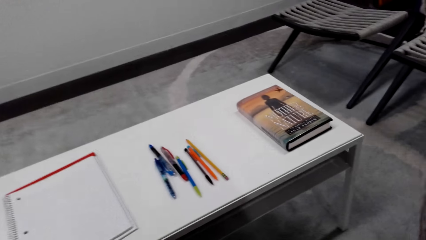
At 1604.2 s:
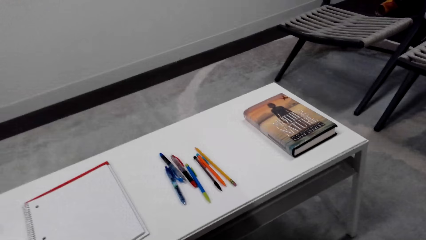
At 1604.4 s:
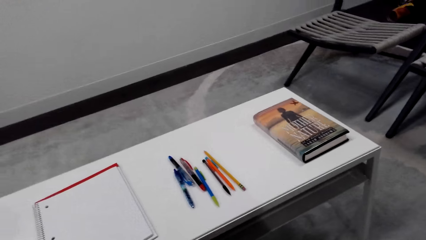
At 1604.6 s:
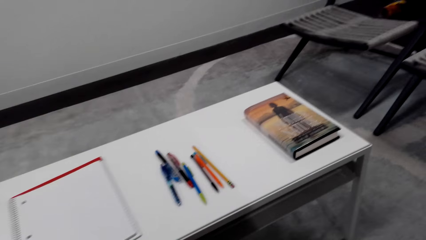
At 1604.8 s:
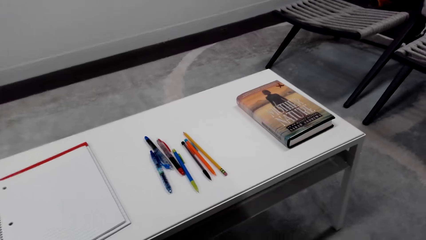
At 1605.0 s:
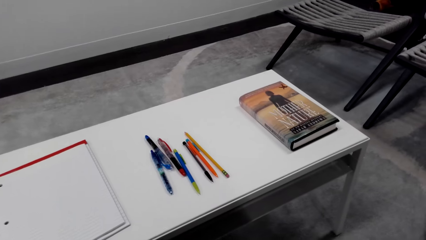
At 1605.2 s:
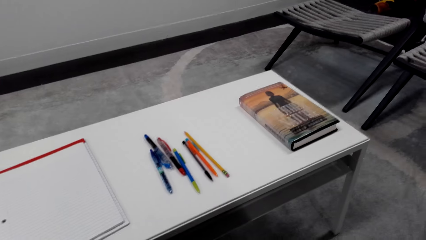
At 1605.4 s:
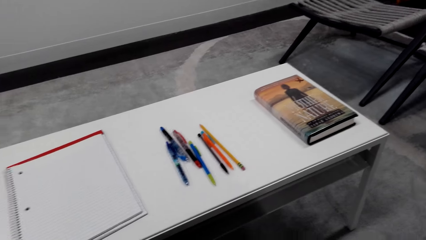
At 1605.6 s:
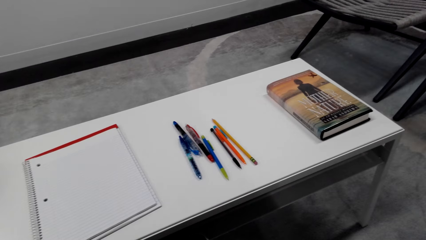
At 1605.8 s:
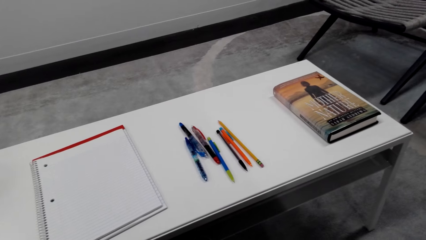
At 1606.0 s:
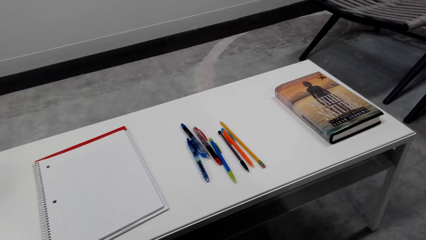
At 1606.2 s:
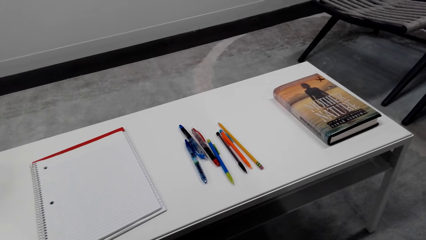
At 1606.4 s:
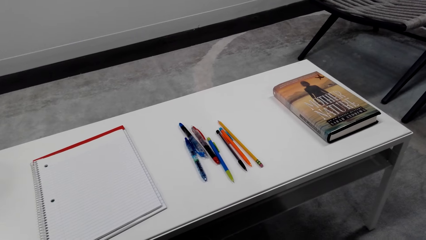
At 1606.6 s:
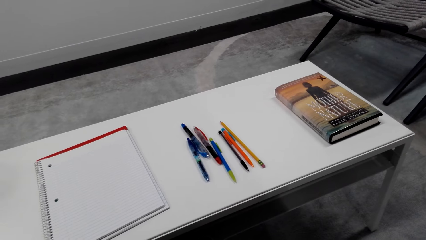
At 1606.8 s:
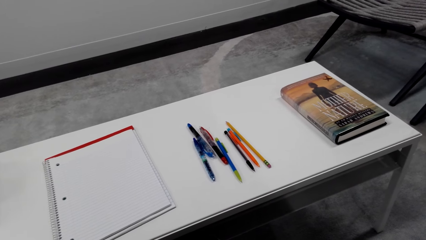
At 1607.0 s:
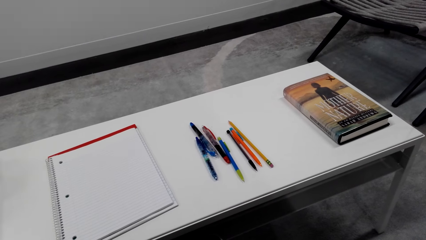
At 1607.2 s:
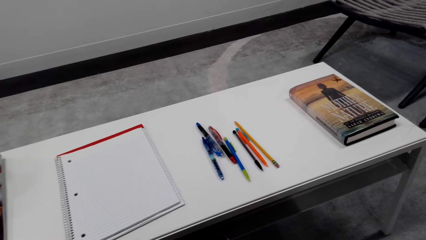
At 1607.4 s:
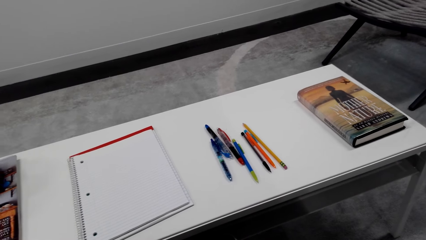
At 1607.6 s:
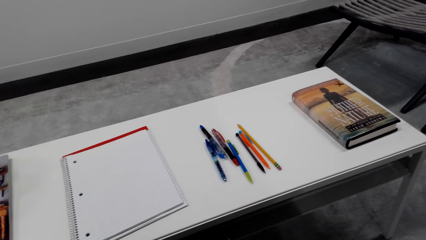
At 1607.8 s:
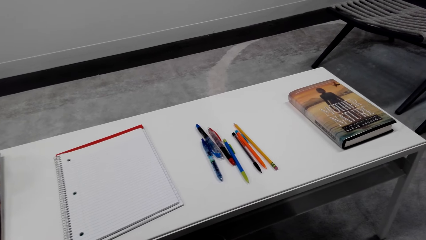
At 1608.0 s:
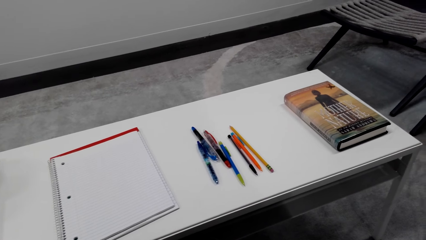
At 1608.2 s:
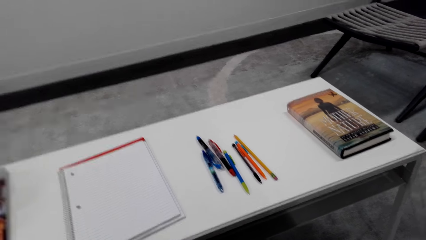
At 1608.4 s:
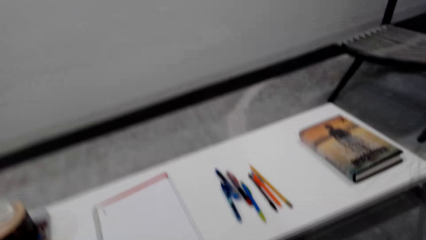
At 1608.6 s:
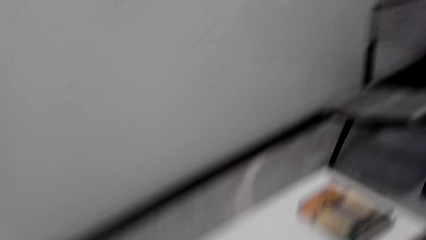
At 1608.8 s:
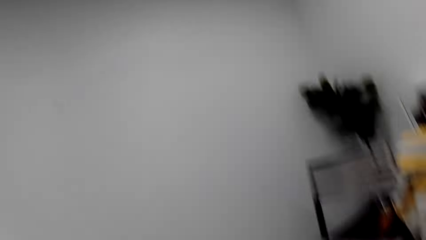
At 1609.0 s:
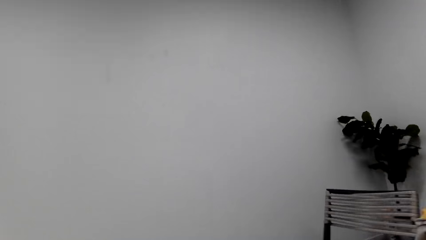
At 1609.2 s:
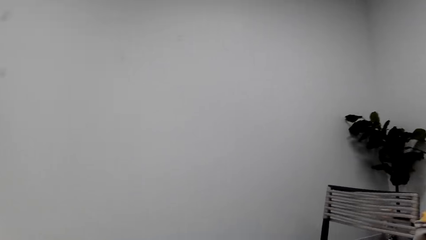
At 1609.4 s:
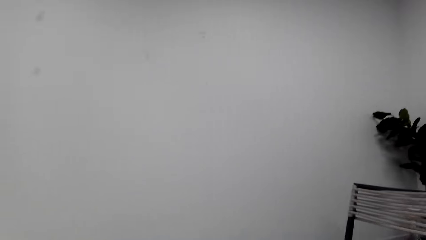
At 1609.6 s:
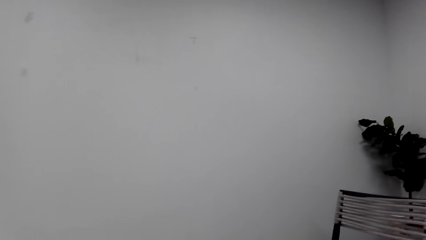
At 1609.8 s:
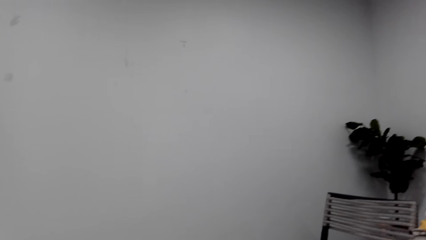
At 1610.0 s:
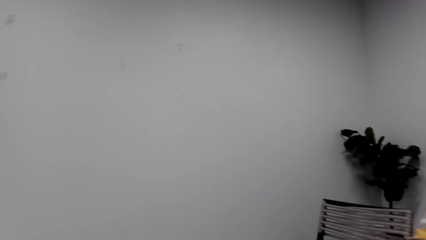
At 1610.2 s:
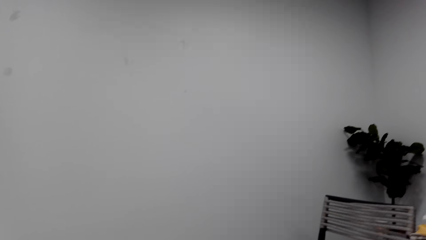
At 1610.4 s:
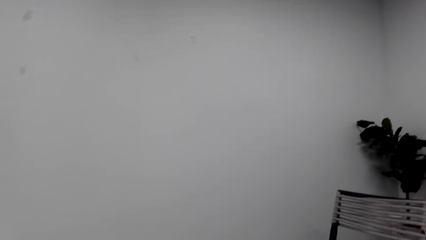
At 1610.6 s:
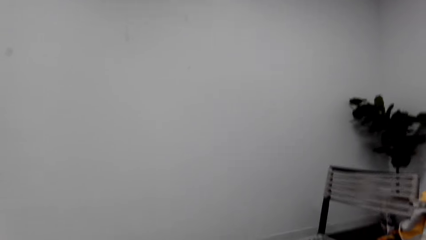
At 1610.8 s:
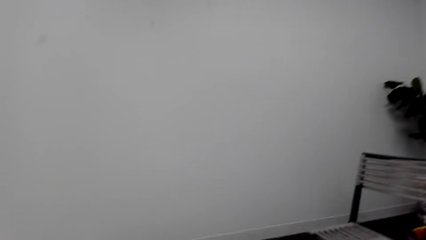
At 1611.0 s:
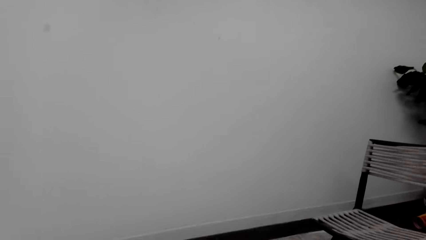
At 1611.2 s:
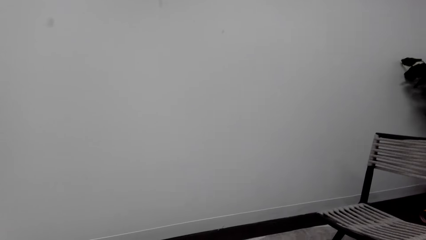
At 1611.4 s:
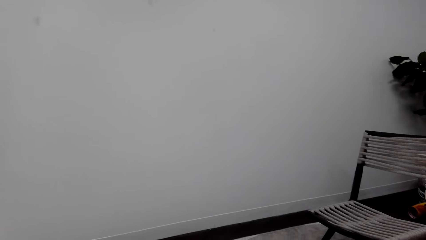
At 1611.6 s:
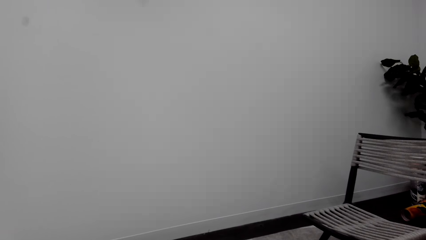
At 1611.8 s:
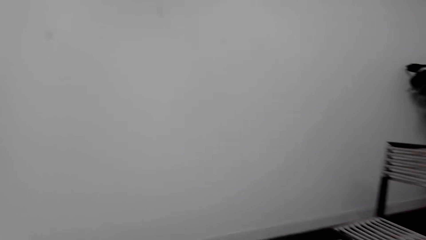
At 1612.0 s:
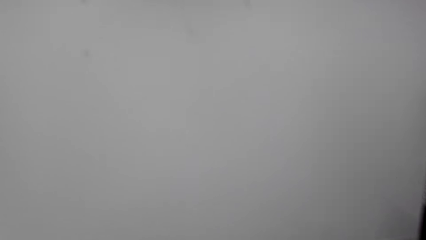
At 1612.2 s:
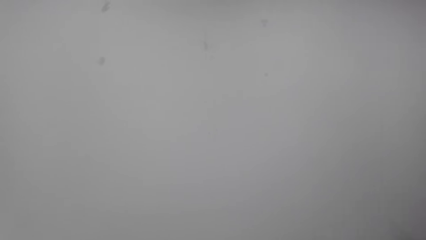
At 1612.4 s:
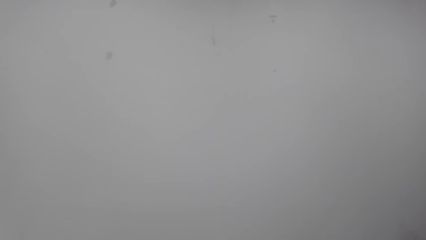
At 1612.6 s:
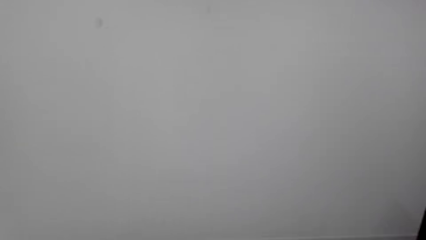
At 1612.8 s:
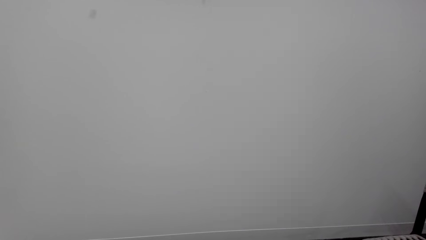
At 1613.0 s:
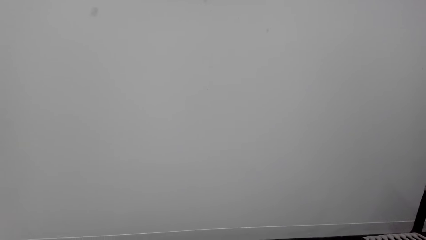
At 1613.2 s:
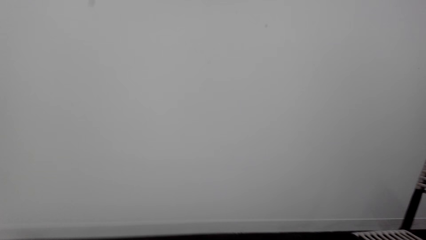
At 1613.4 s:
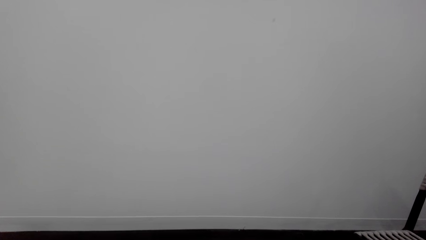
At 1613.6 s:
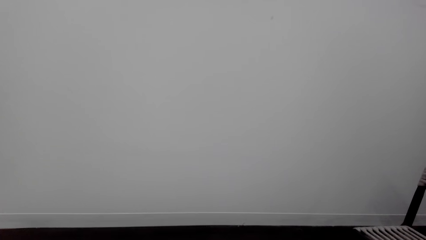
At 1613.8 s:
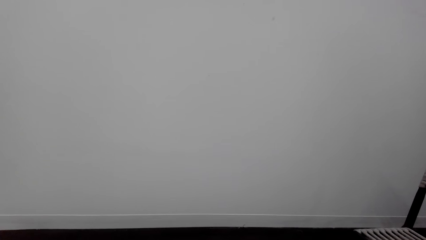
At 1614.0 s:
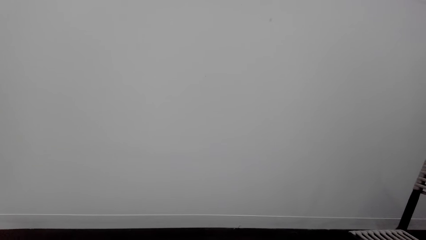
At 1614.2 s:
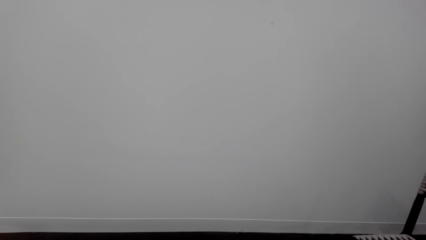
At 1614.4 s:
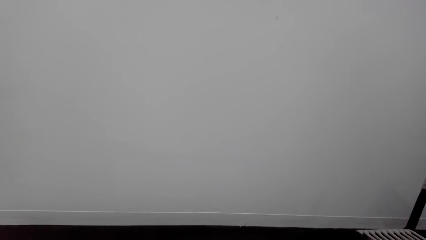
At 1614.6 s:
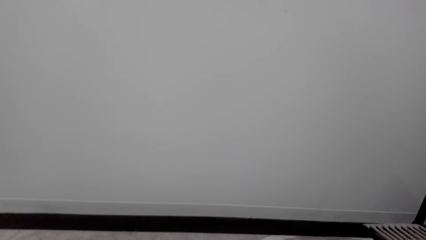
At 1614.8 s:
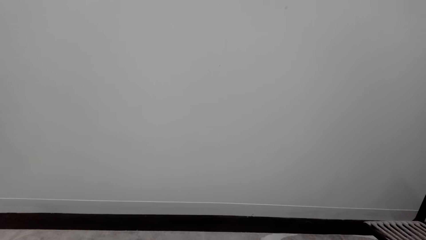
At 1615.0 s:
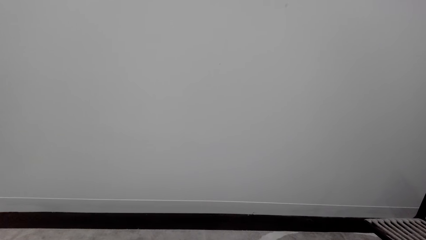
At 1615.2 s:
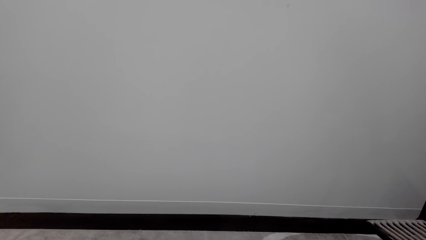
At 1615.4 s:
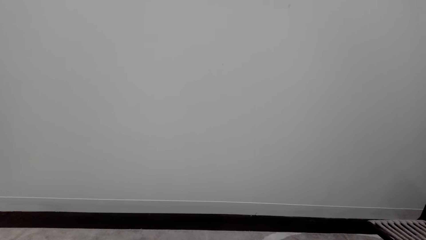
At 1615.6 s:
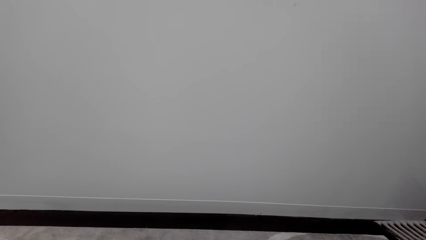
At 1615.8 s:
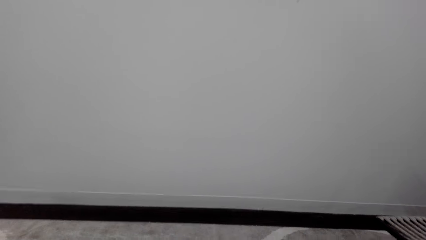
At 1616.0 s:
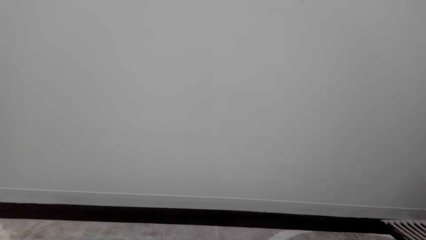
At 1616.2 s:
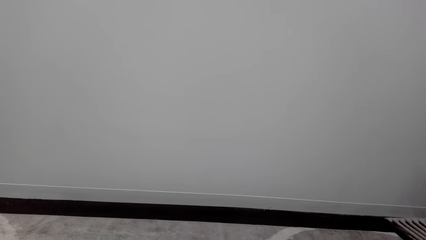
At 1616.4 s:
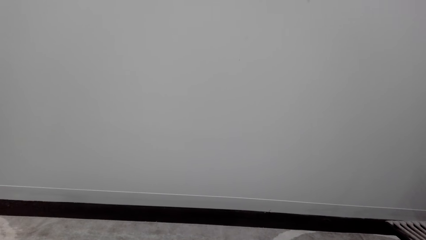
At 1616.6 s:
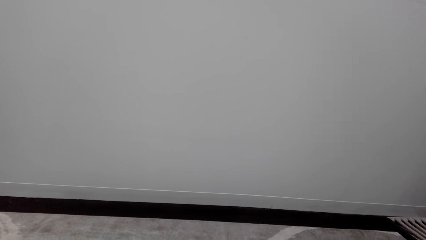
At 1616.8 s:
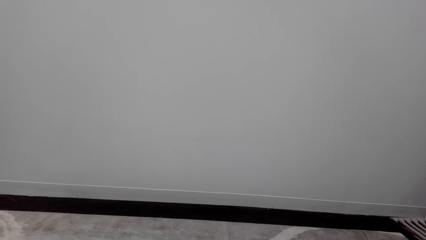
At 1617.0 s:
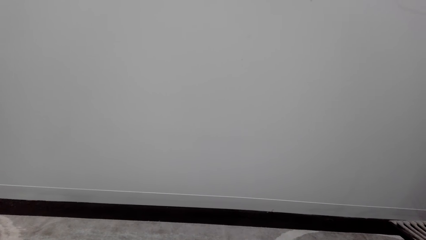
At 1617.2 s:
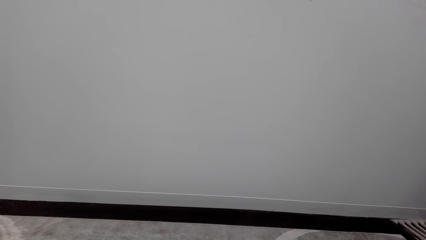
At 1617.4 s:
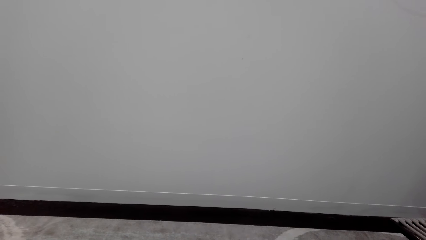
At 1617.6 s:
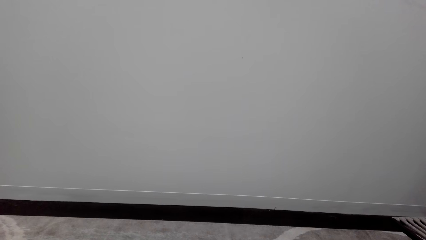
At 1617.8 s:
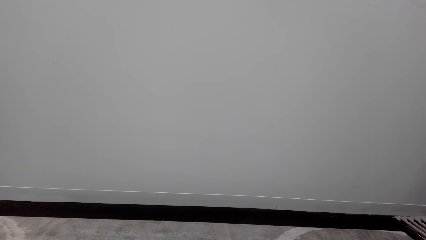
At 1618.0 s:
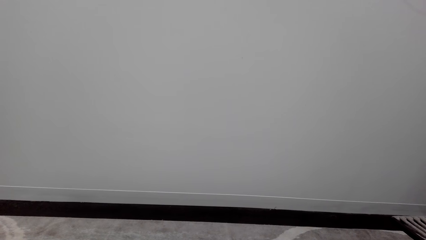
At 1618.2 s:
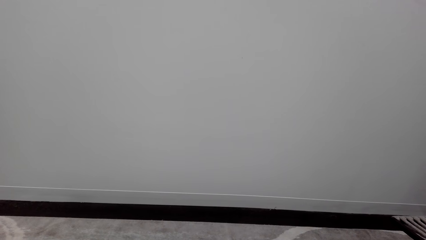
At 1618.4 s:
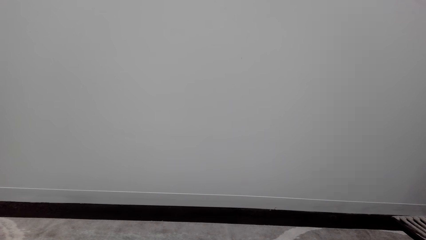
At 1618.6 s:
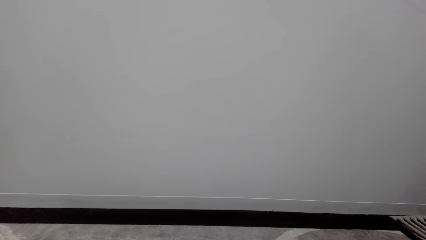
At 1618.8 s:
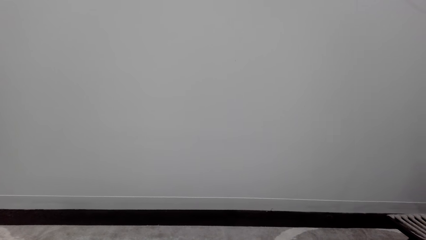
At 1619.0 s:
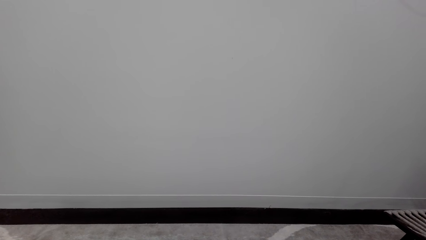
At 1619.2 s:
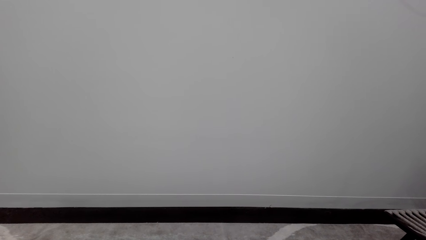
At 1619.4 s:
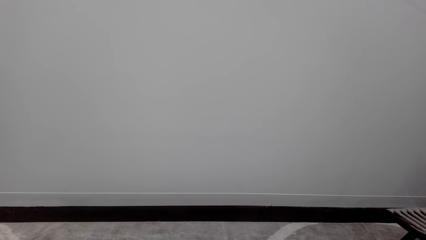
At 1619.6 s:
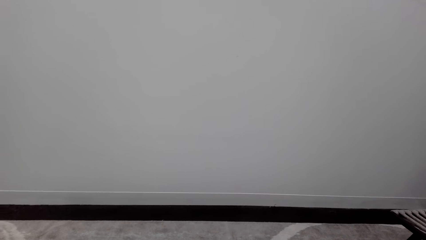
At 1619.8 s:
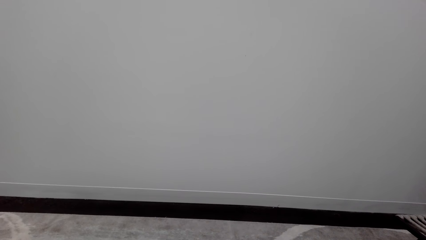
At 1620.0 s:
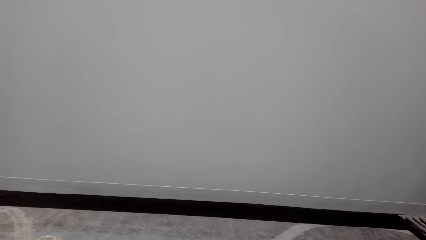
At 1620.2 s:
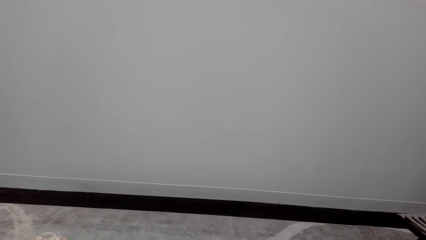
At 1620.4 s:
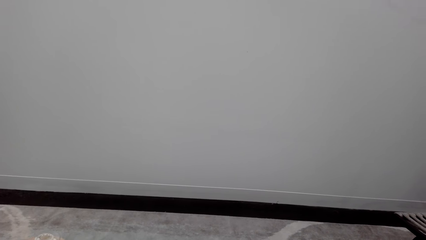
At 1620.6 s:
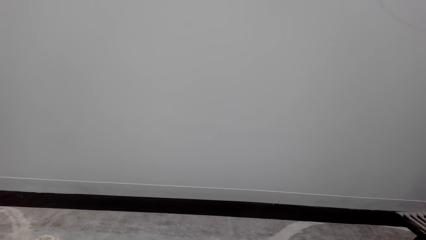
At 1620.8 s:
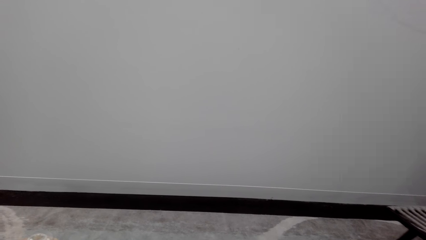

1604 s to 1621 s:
The camera wearer looks around the room. They converse.
